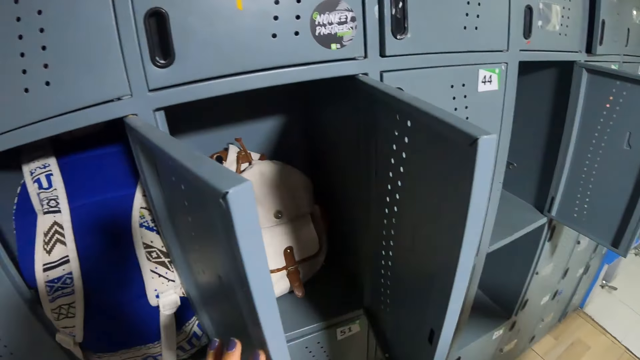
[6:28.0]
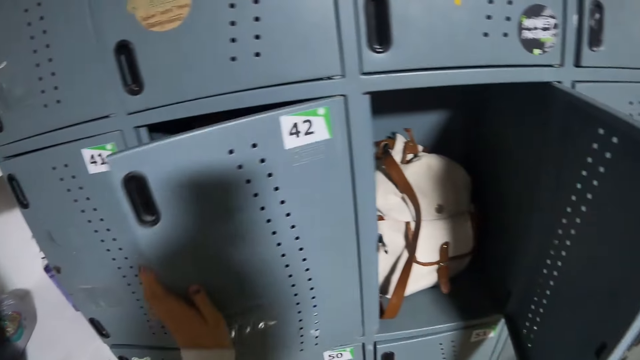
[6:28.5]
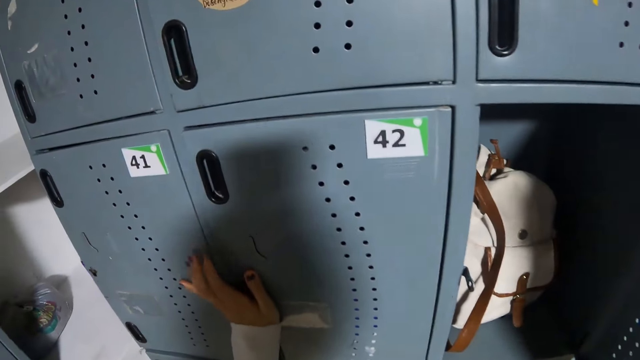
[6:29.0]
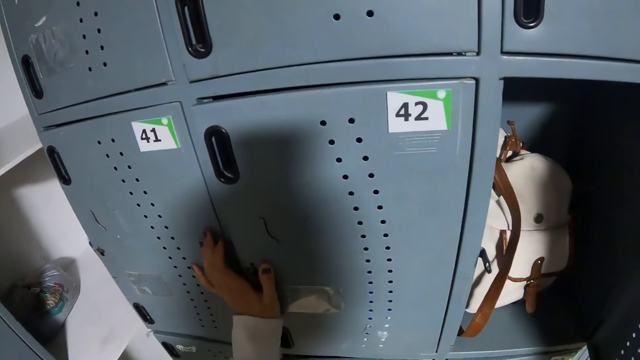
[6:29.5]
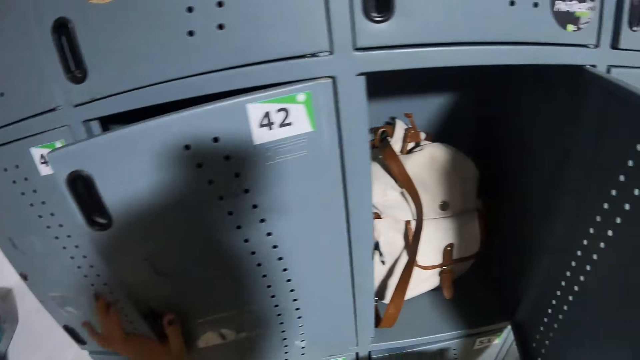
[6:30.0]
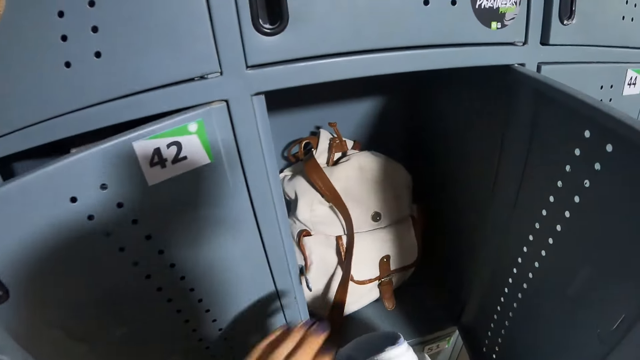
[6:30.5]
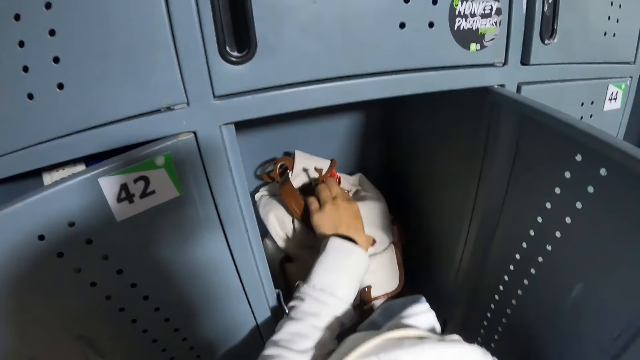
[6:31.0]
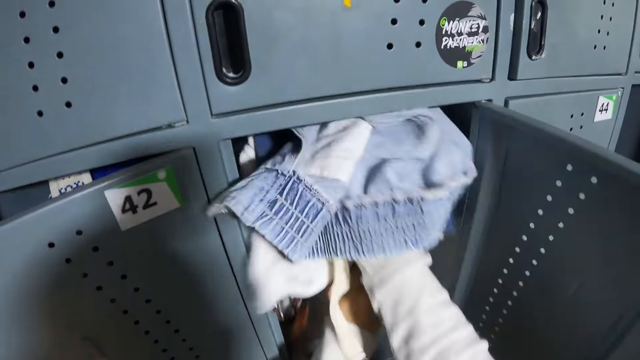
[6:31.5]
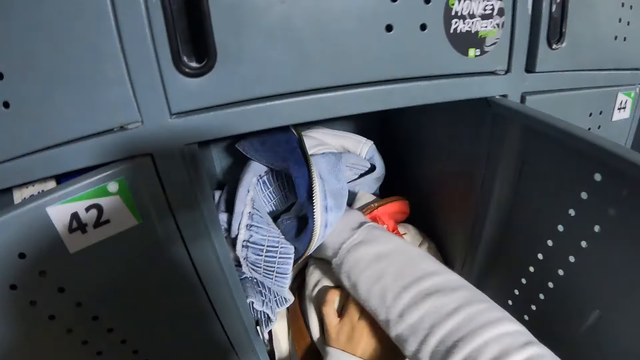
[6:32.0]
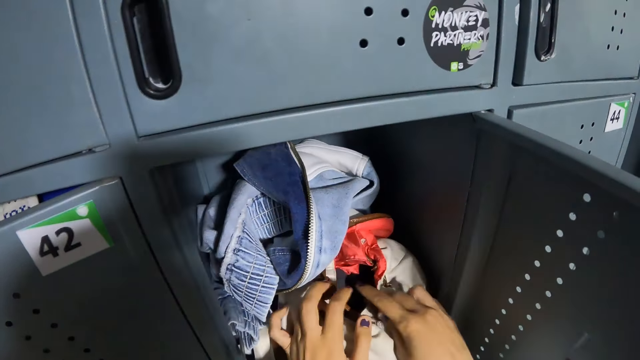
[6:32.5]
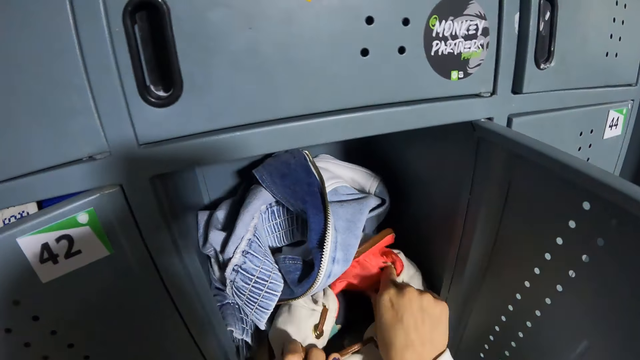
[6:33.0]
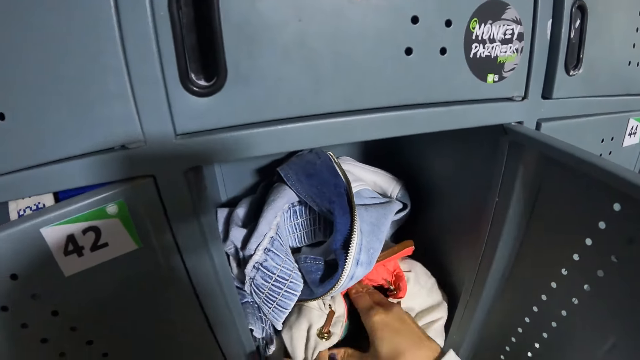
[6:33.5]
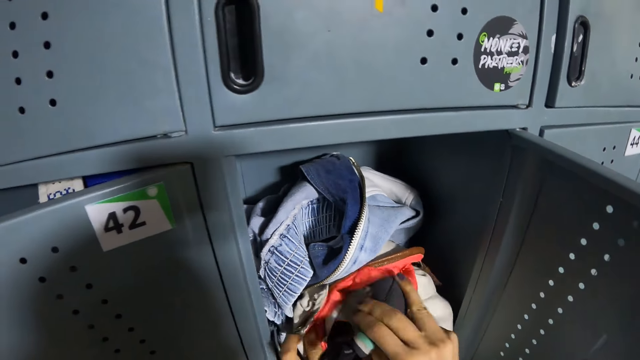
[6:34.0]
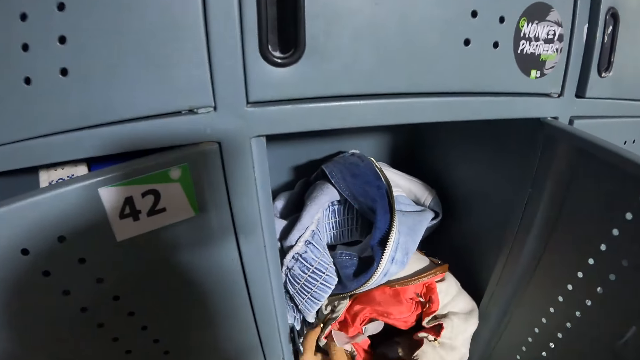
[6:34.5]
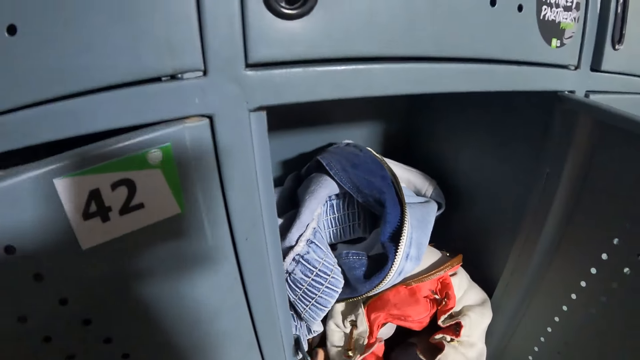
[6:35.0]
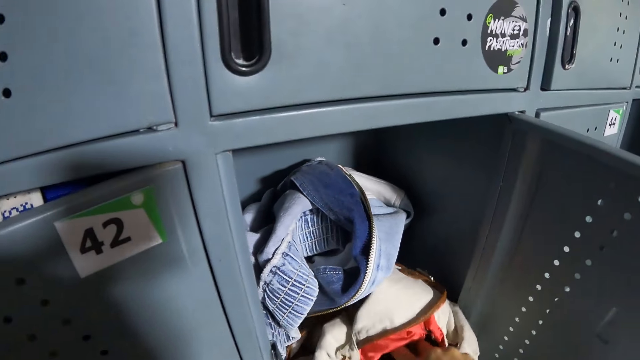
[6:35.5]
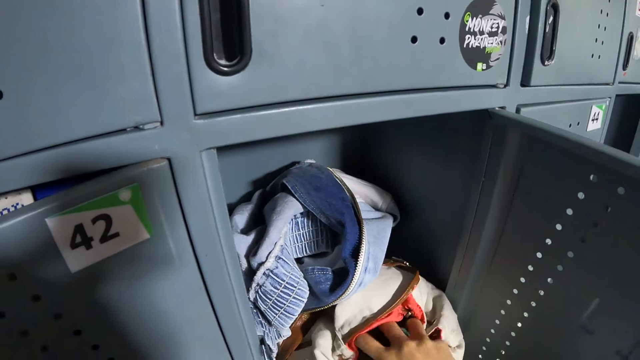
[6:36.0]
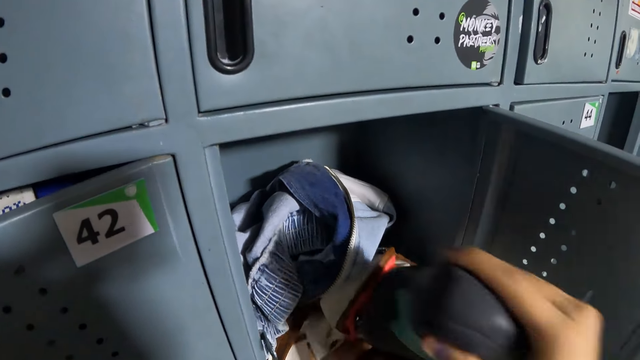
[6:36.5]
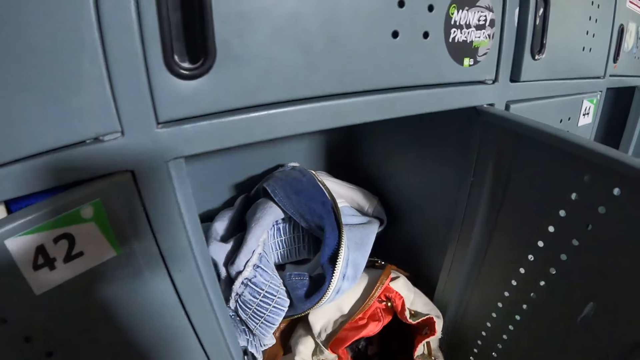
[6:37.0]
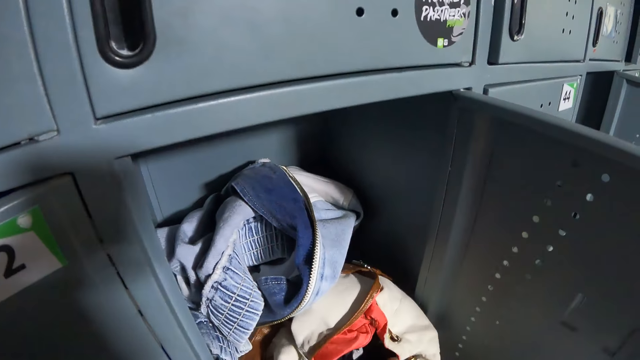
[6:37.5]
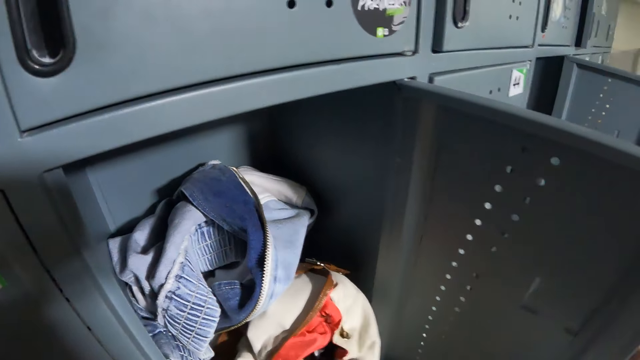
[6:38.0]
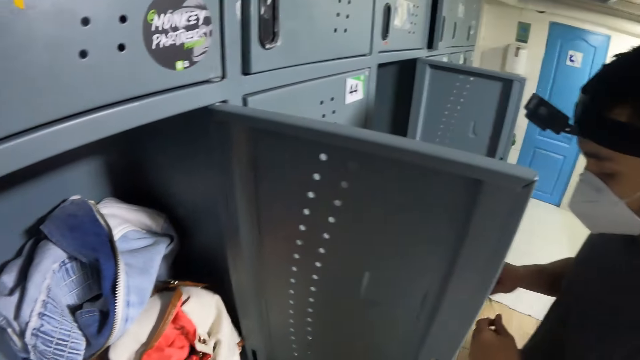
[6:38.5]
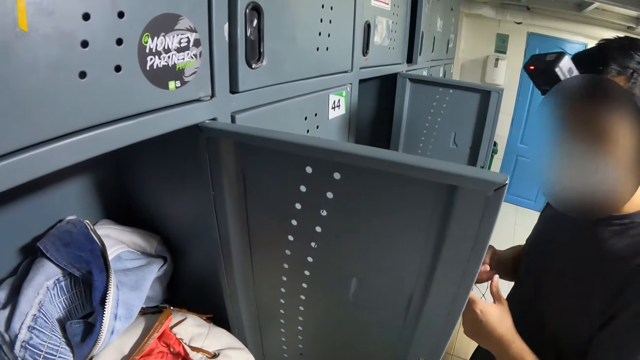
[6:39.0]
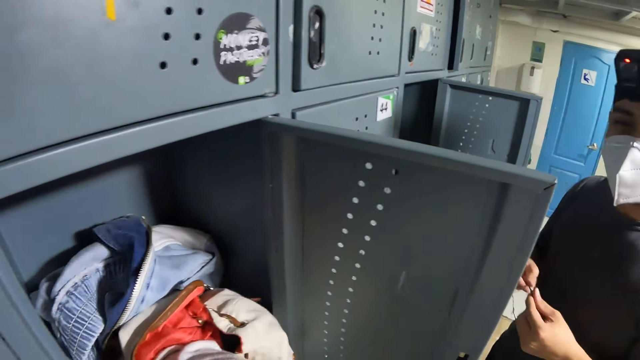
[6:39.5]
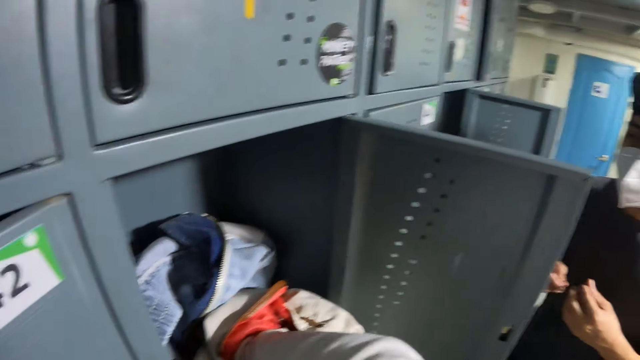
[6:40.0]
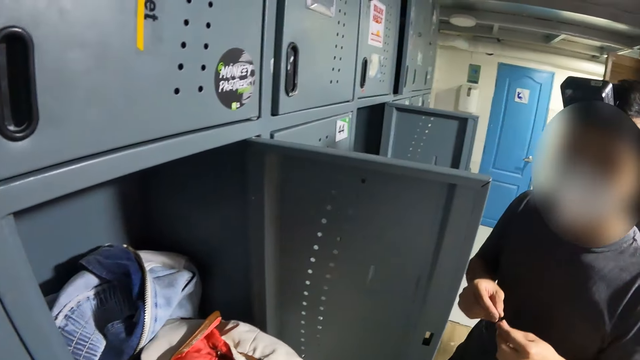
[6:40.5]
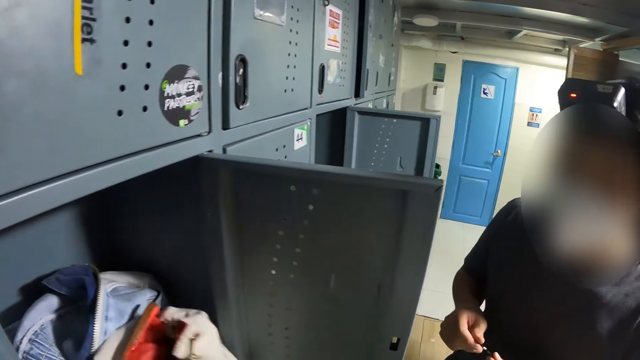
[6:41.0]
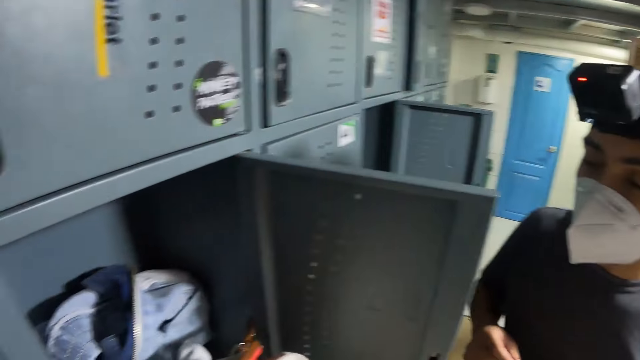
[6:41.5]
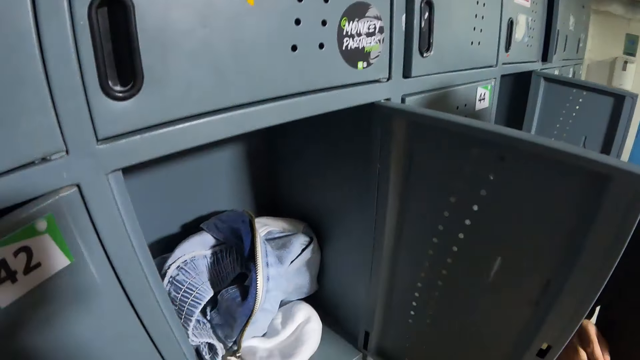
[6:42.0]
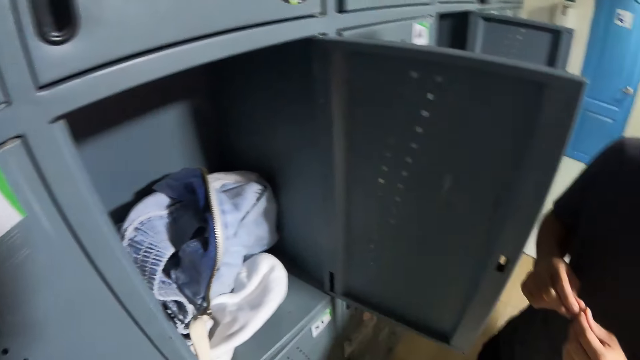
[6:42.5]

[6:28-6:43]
The camera wearer closes the locker with her left hand. She touches a bag in the locker with her left hand. She picks up the bag. She puts the clothes on the bag in the locker with her right hand. She searches the bag in the locker with her right hand. She opens the bag. She brings out some clothes from the bag with her right hand. She searches the bag with her right hand. She takes out some clothes from the bag with her right hand. She touches the locker door with her right hand. She closes the bag. She interacts with a man. The camera wearer searches the bag with her right hand. She takes out the bag from the locker with her hands.

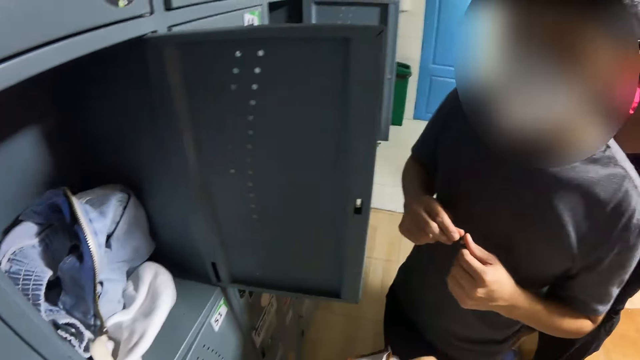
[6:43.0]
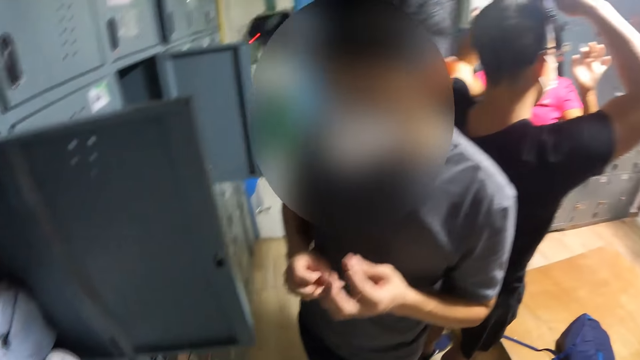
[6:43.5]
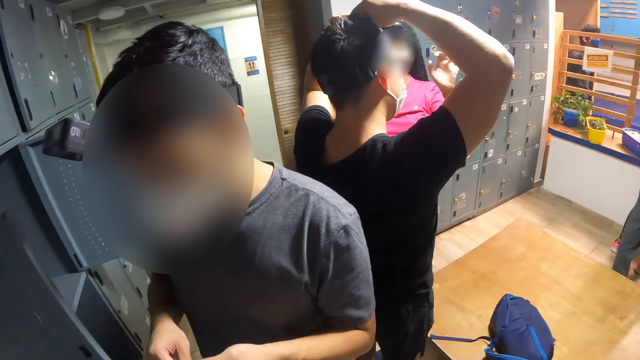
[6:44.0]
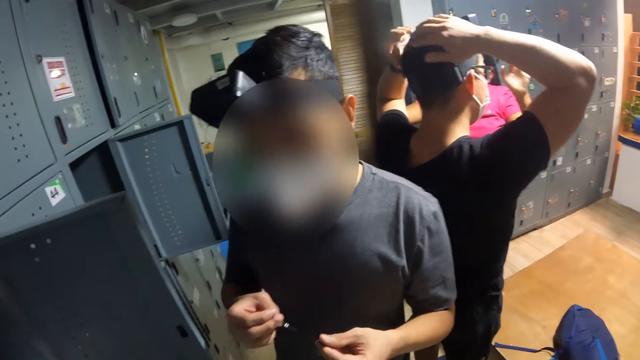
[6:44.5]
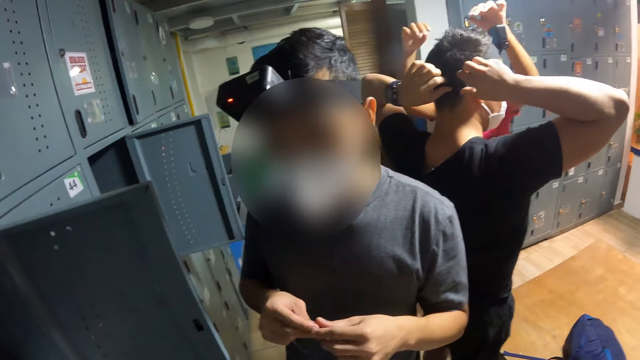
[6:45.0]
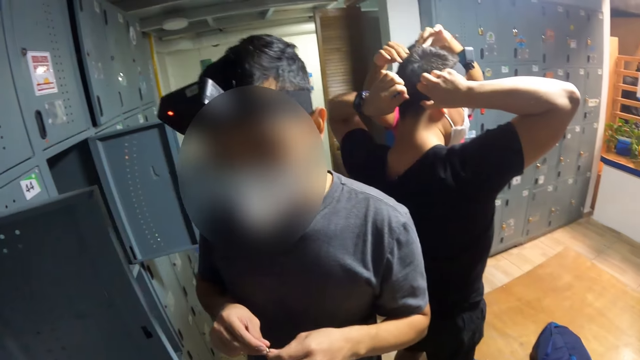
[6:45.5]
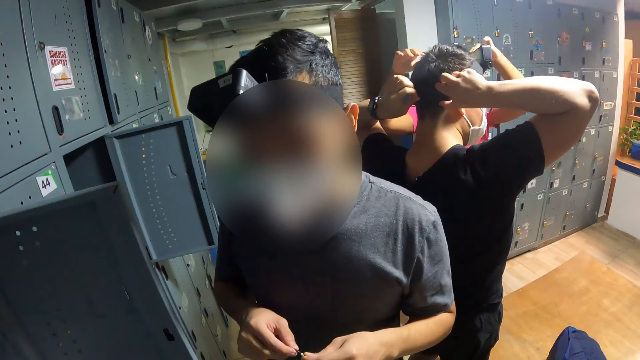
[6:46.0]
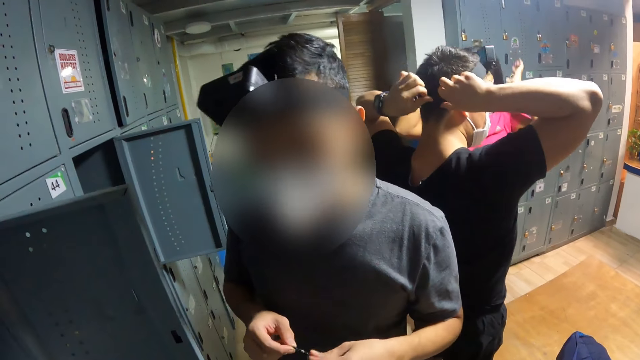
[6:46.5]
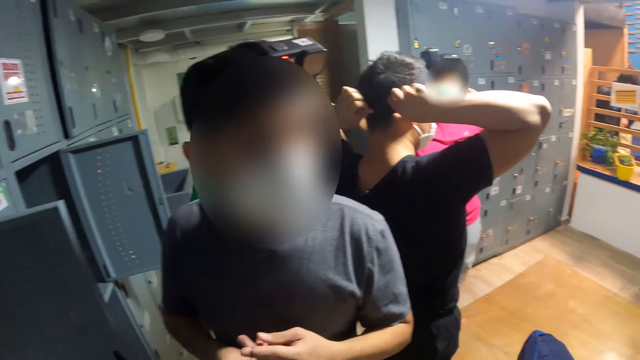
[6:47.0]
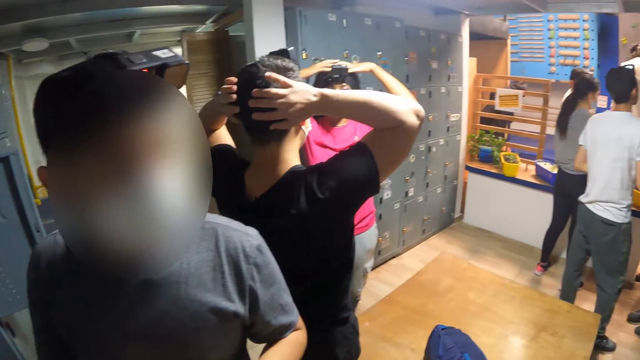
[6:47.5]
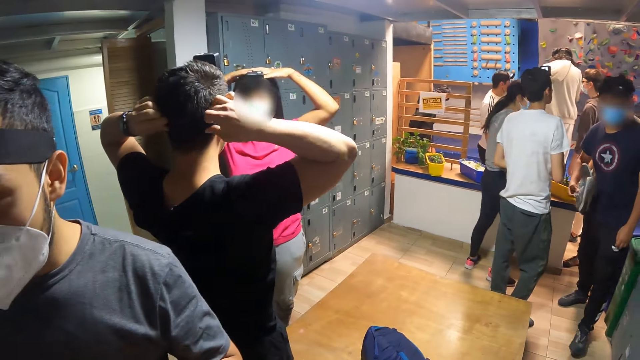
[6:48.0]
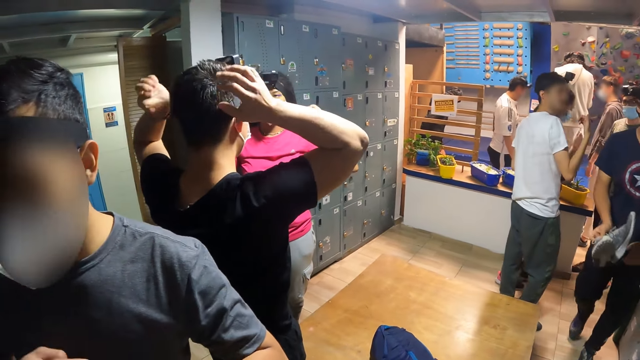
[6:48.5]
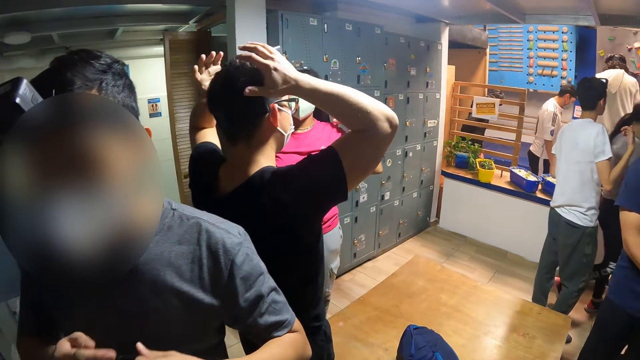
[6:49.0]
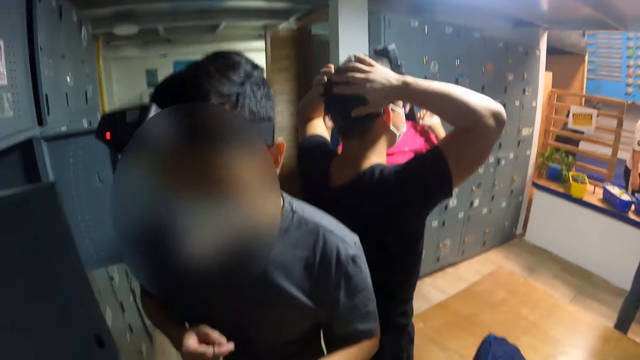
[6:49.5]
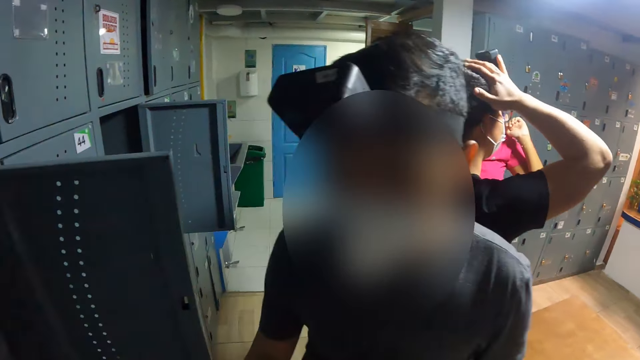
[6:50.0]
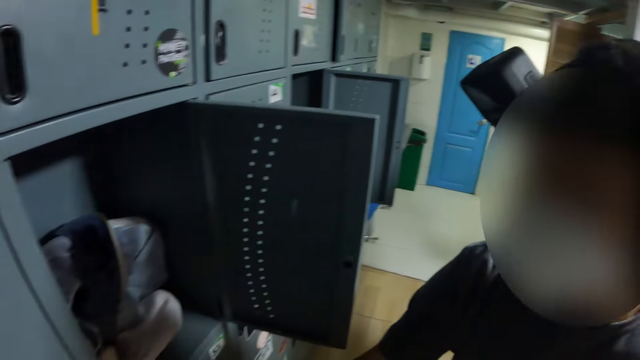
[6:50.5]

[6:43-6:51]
The camera wearer looks around.
